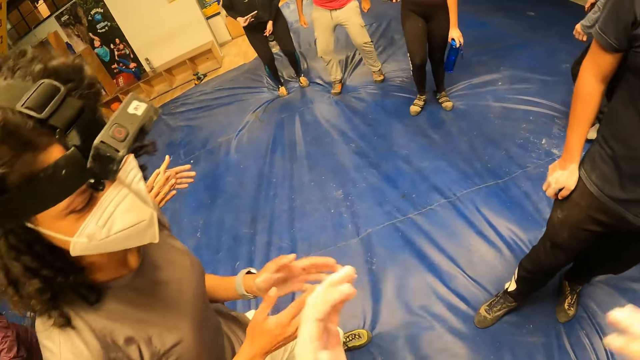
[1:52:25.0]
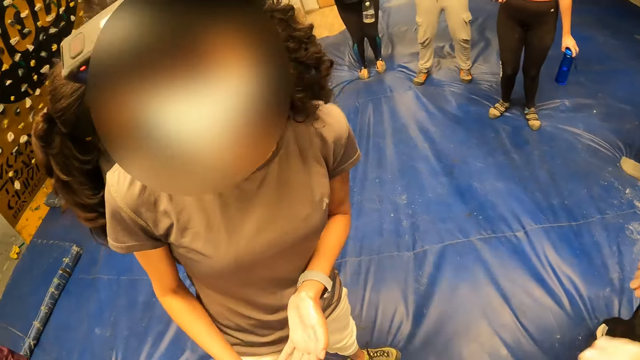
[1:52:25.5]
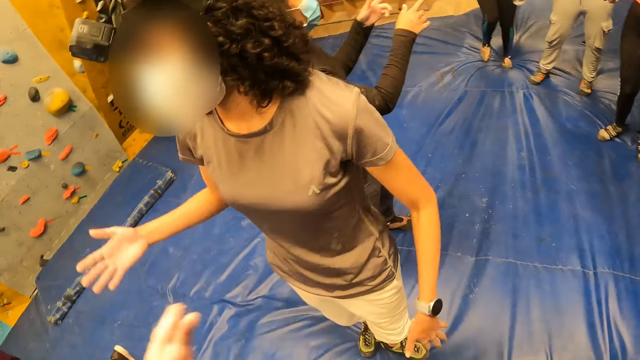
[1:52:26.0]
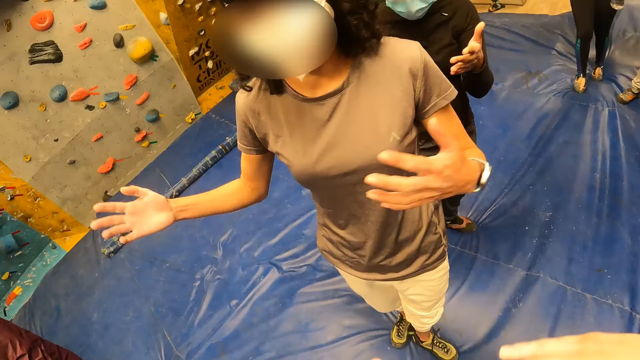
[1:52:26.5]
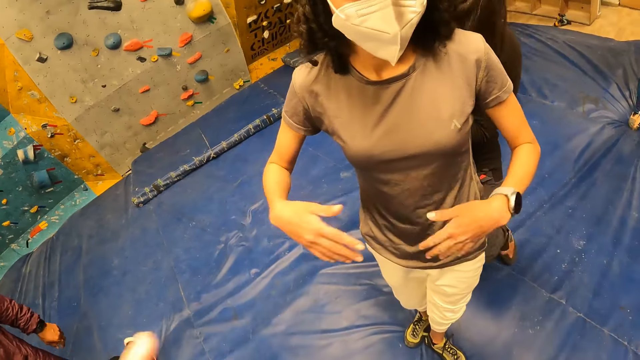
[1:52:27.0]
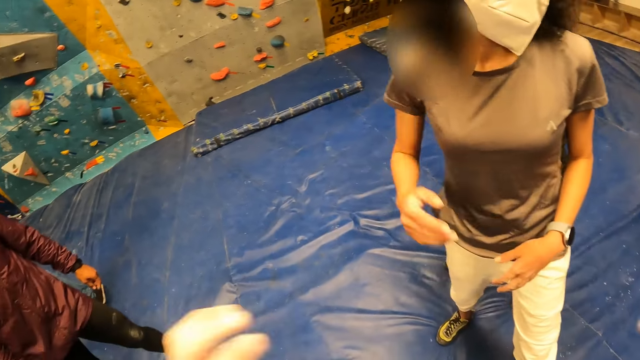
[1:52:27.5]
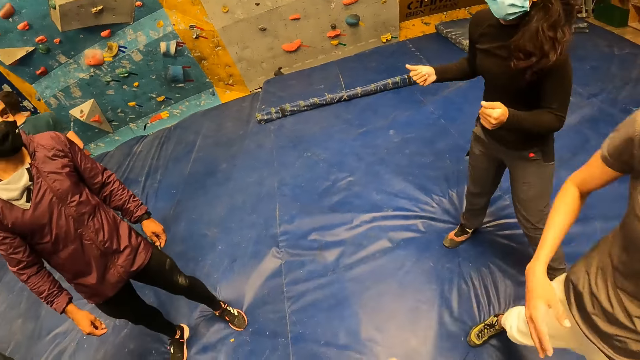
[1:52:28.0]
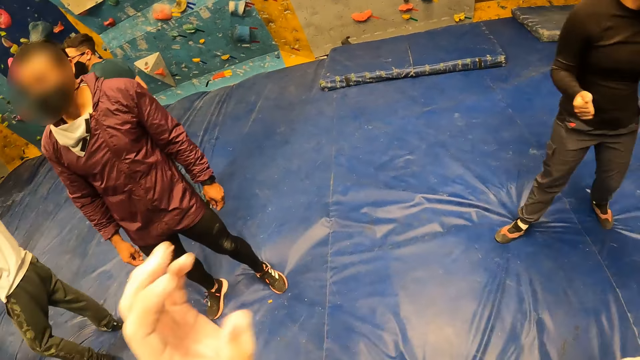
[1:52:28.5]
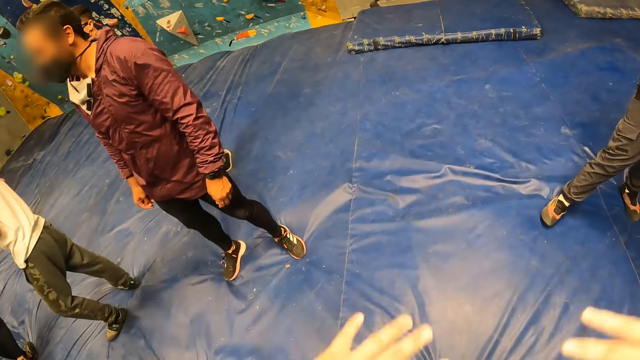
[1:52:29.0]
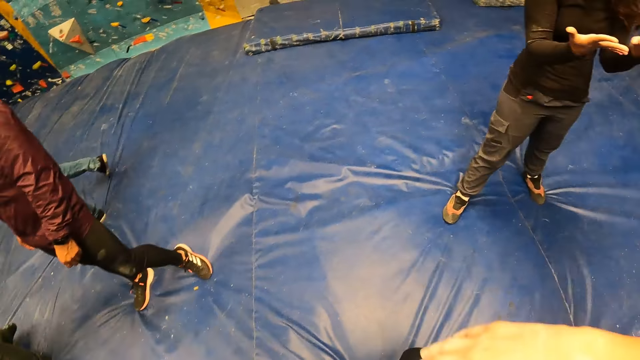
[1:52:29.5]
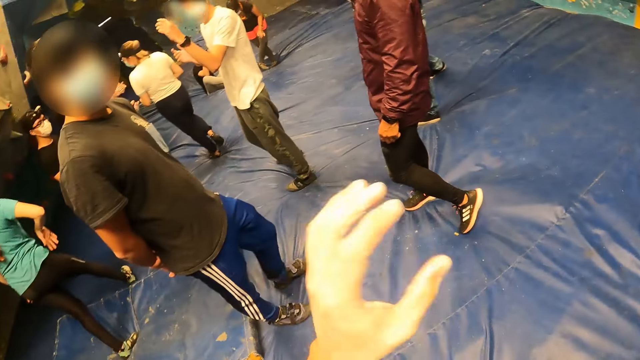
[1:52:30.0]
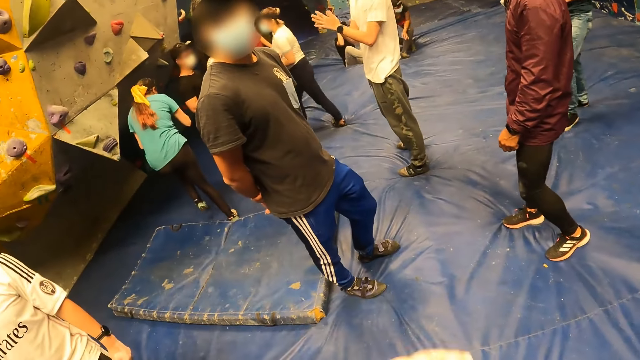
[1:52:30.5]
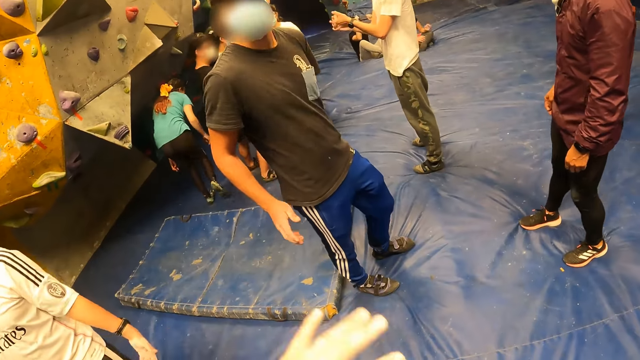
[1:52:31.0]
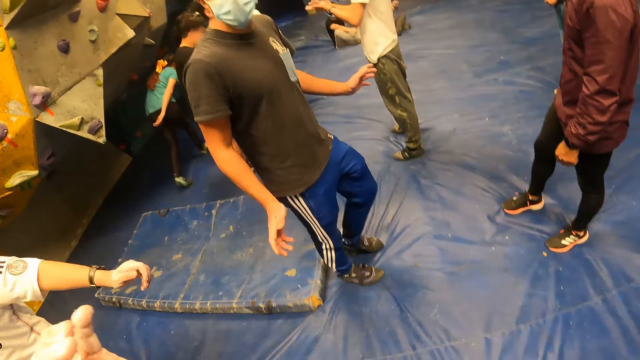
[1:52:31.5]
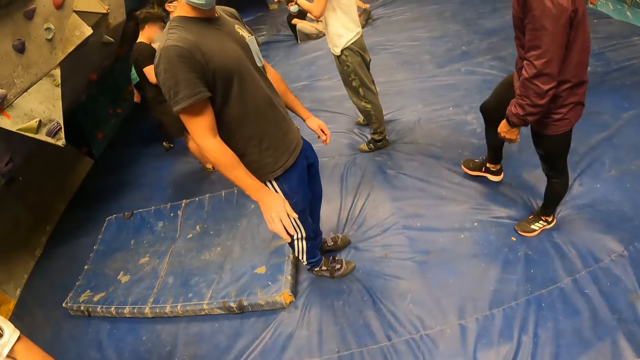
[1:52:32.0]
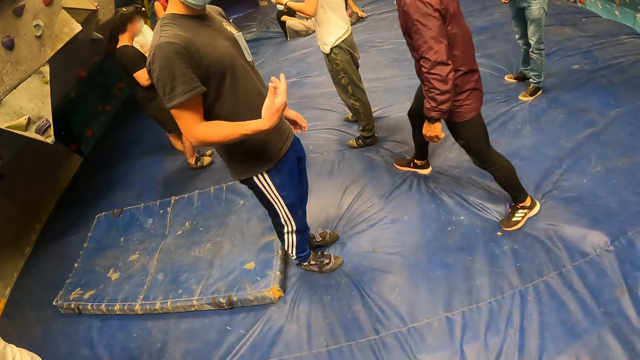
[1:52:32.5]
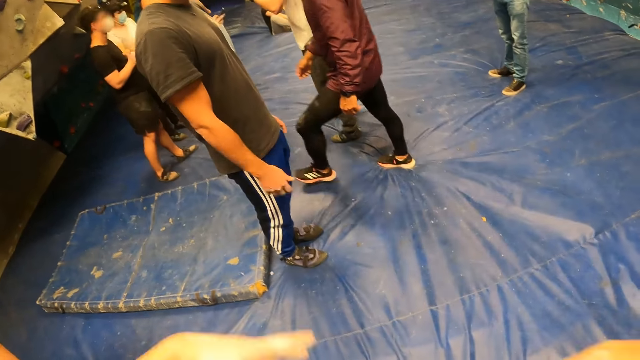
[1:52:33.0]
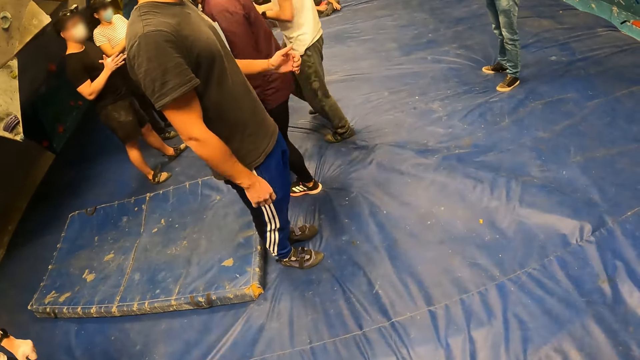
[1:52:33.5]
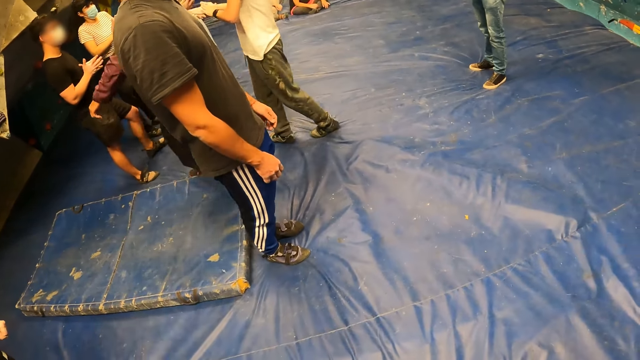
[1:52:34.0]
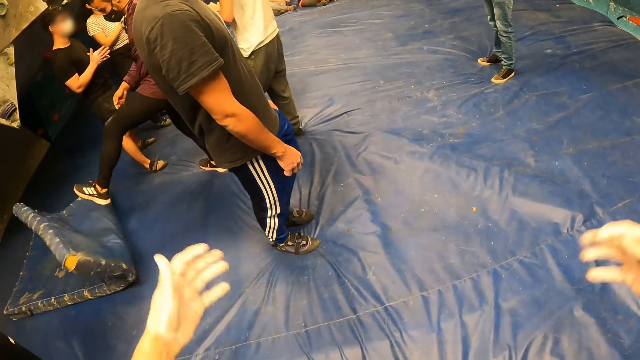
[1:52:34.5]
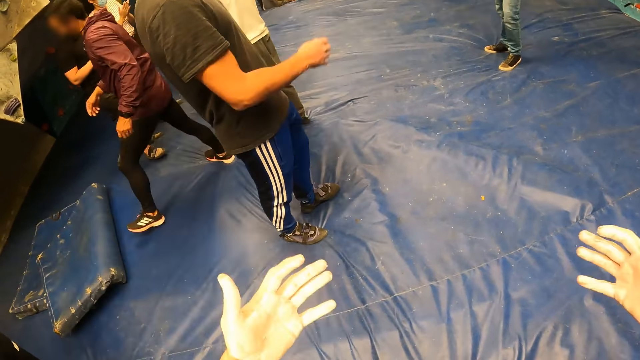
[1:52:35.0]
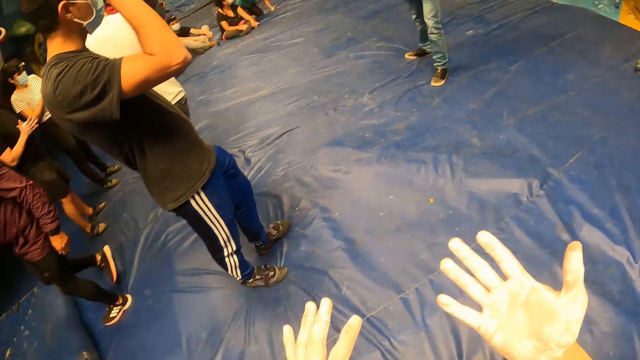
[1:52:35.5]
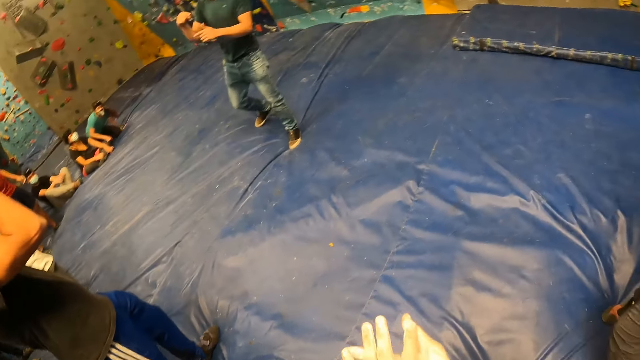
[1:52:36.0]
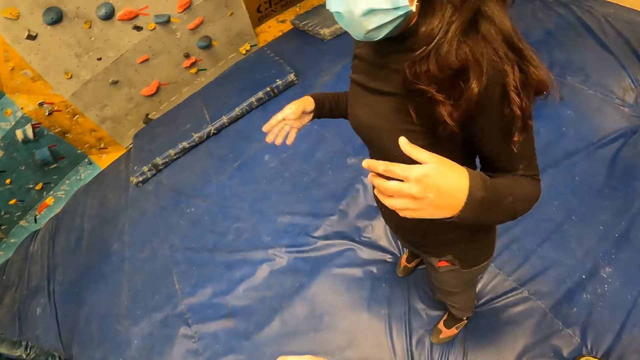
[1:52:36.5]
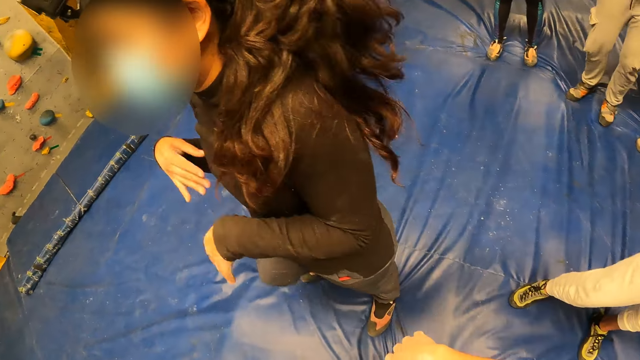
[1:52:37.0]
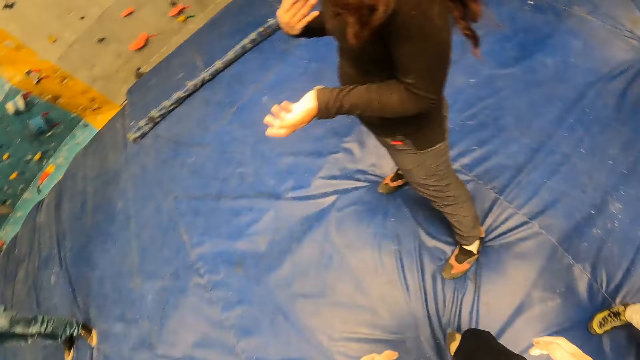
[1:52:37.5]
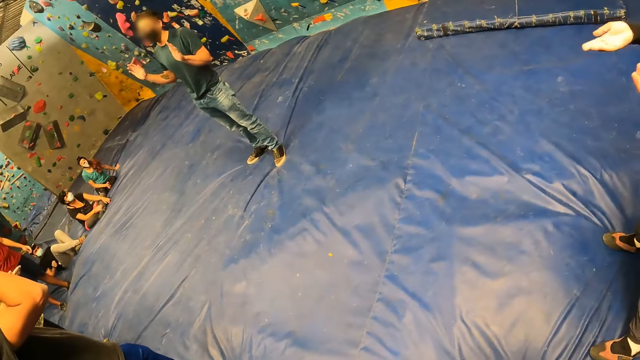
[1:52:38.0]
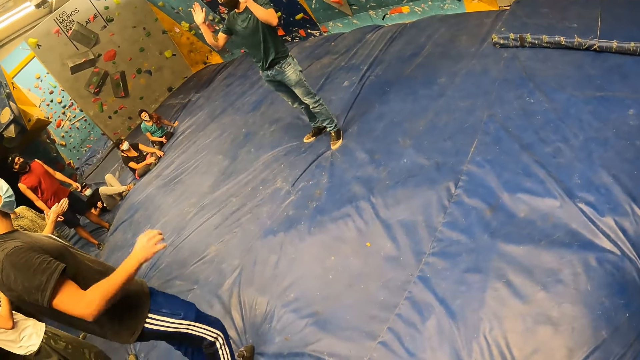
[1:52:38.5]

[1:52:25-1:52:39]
The woman converses with the camera wearer. He shakes his hand. He converses with a man. Another man adjusts a crash bed on the floor with his right hand. The first man adjusts a camera on his head with his left hand.

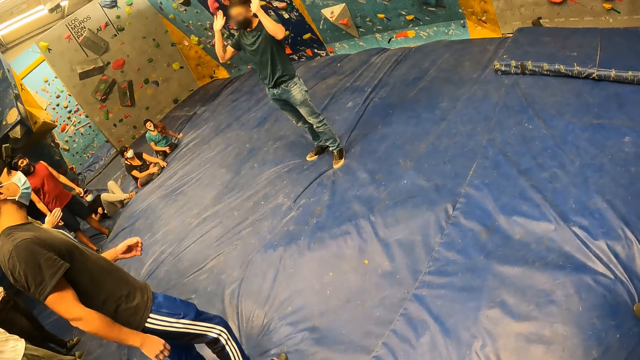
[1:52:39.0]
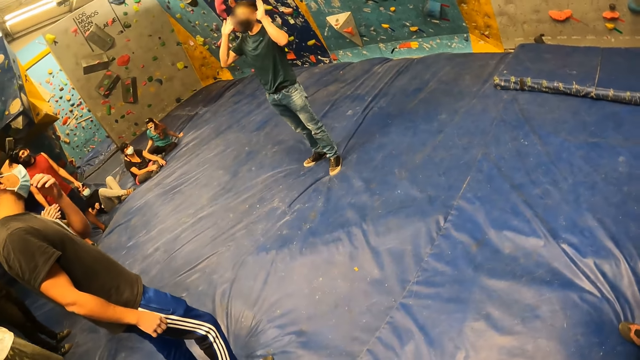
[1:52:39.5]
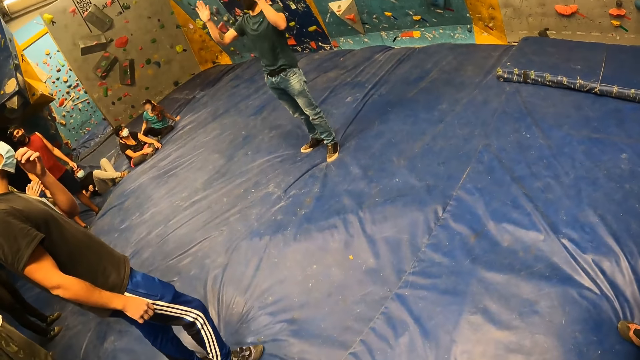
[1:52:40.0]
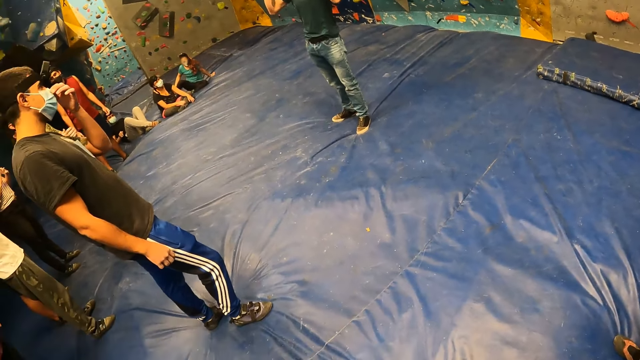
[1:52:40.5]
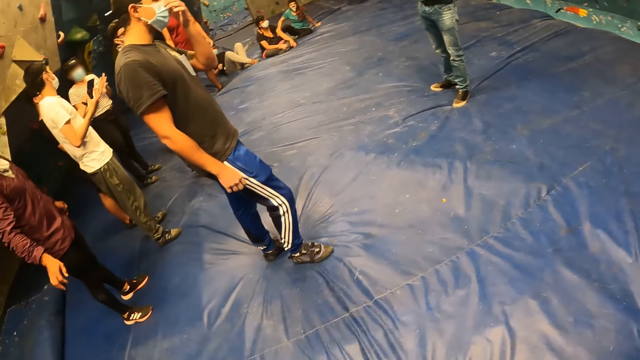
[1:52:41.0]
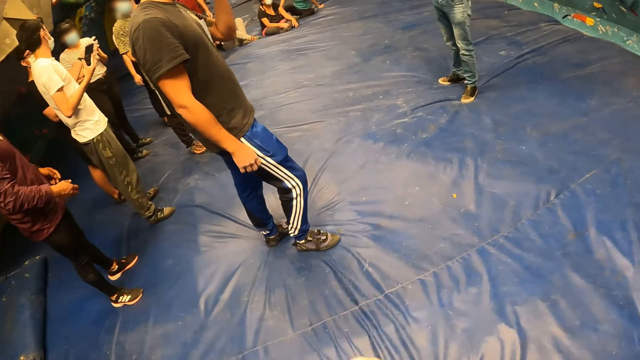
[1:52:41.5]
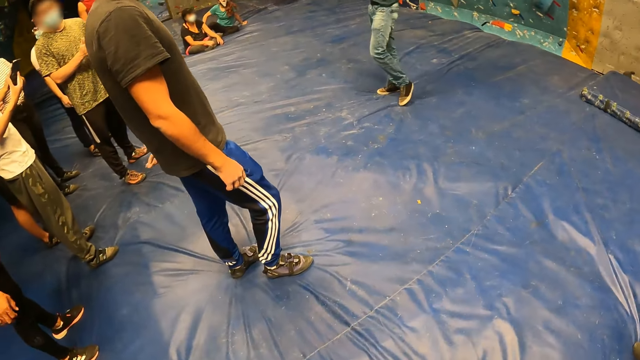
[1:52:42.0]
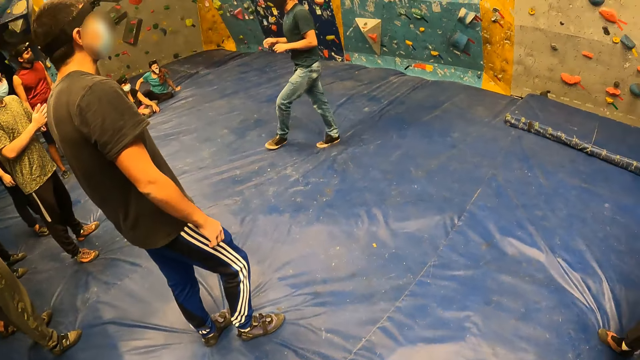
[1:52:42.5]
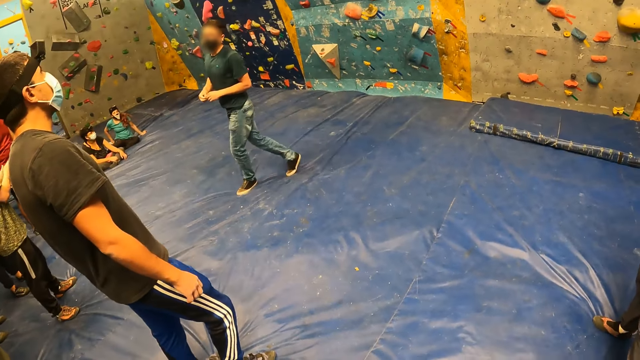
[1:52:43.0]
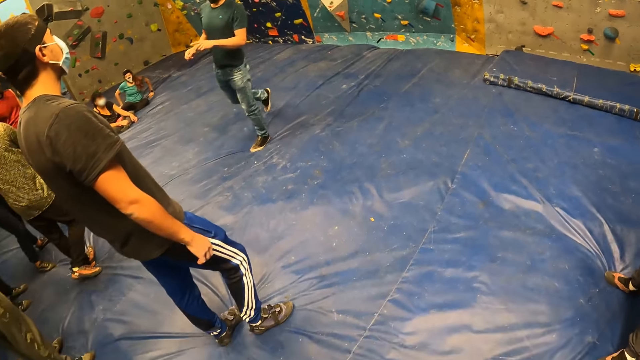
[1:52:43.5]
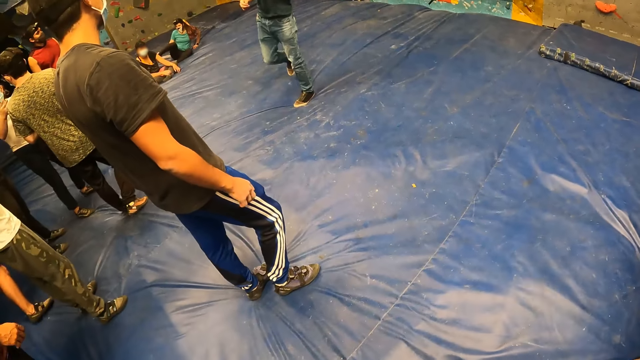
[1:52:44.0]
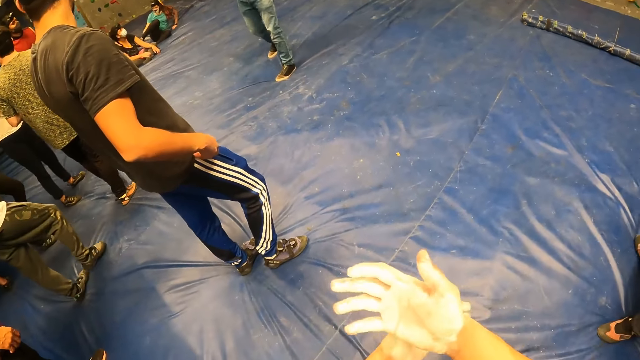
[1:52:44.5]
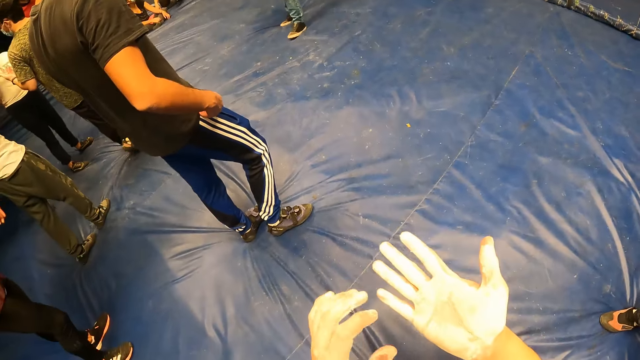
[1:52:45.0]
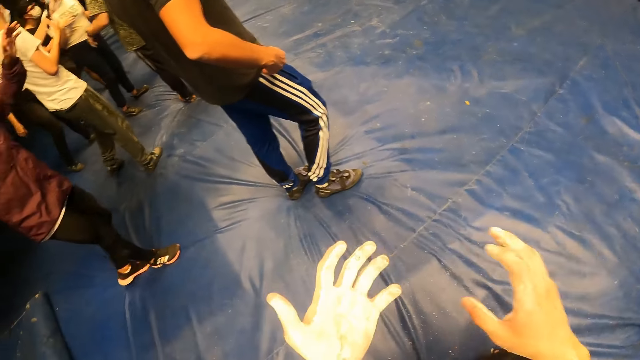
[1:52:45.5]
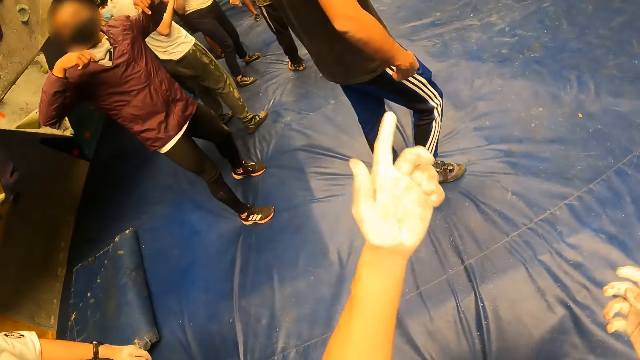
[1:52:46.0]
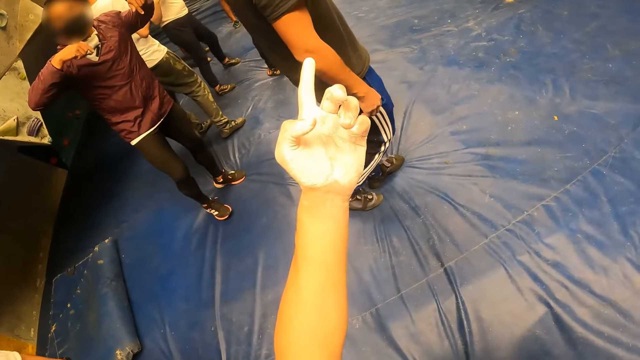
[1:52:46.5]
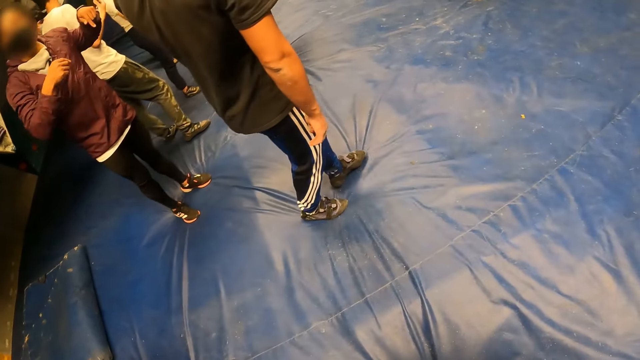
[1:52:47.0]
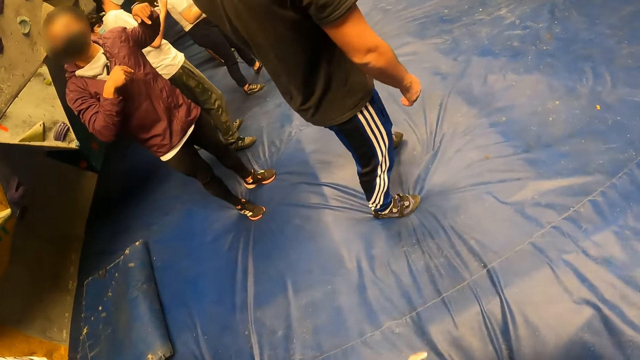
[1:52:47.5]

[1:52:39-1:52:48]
The man lifts both hands up. Another man touches a nose mask on his face with his left hand. The camera wearer looks at his hands. He converses with a man and points at another man with his left index finger.
